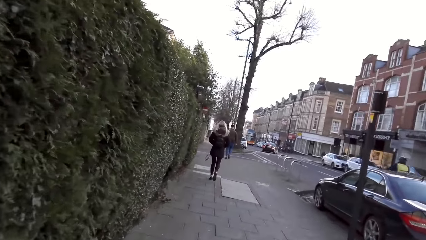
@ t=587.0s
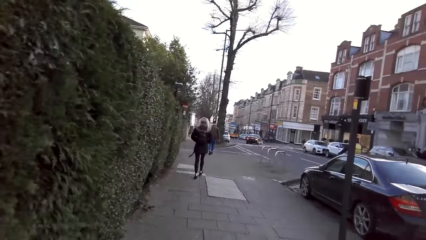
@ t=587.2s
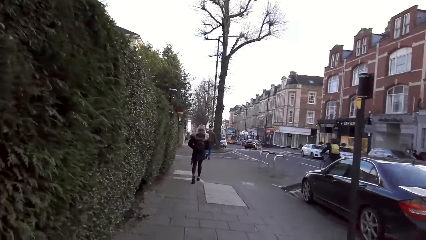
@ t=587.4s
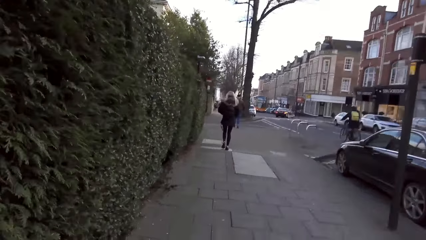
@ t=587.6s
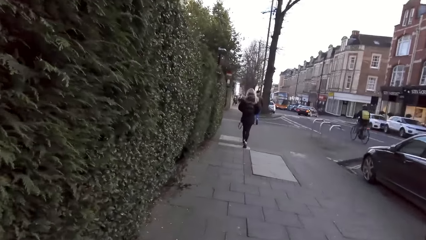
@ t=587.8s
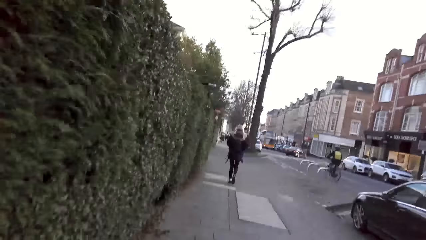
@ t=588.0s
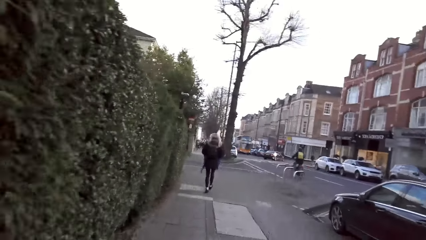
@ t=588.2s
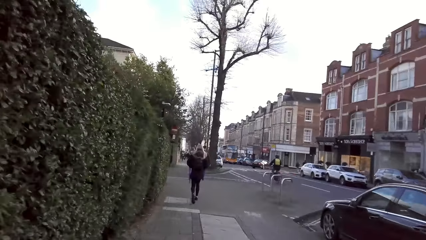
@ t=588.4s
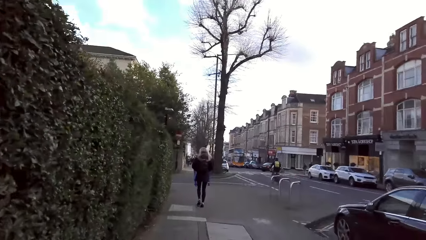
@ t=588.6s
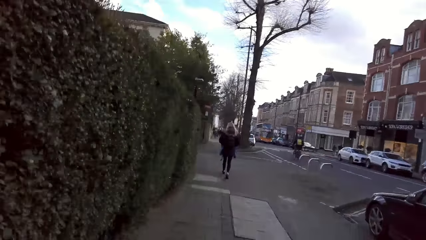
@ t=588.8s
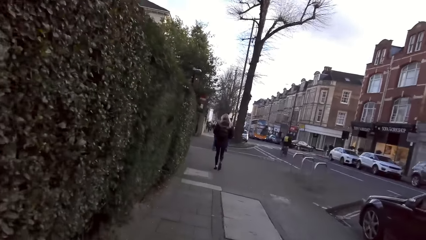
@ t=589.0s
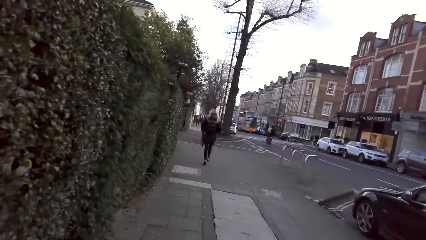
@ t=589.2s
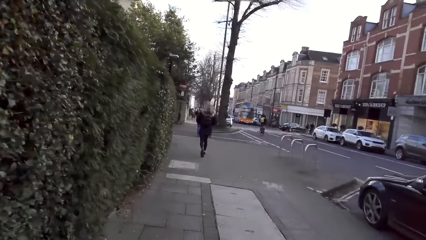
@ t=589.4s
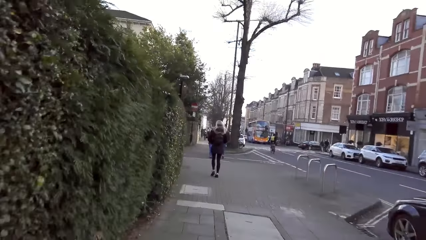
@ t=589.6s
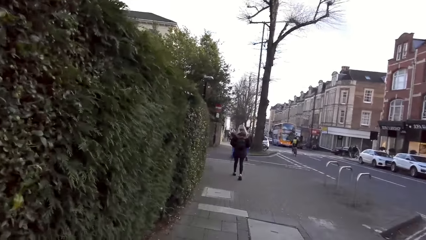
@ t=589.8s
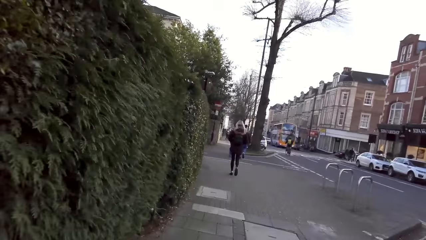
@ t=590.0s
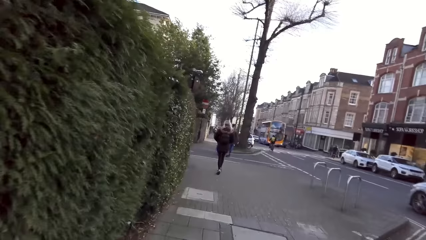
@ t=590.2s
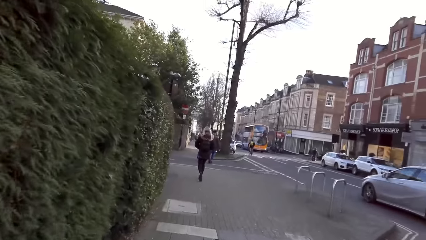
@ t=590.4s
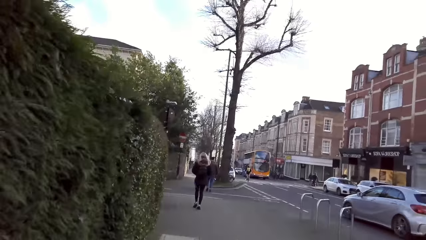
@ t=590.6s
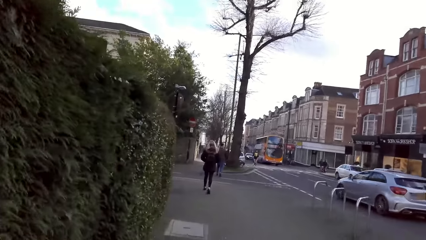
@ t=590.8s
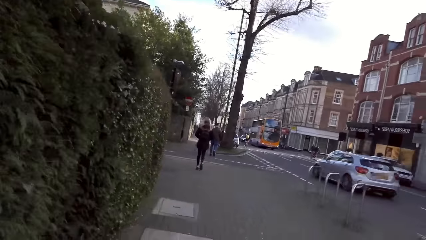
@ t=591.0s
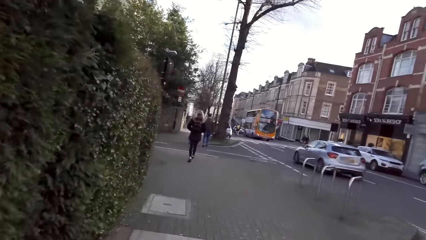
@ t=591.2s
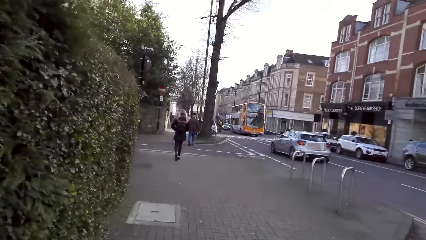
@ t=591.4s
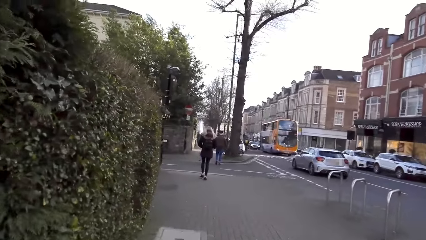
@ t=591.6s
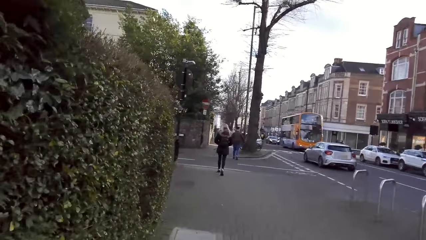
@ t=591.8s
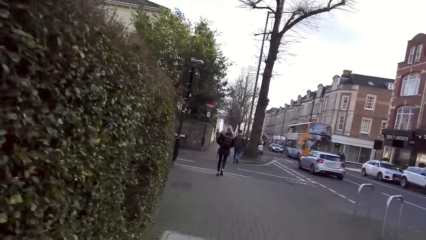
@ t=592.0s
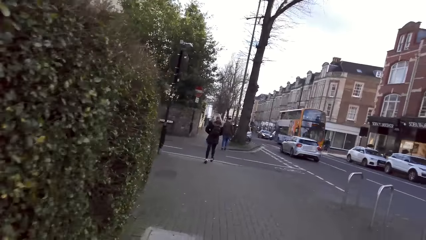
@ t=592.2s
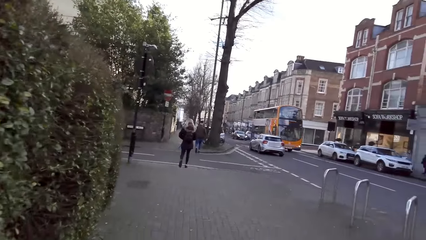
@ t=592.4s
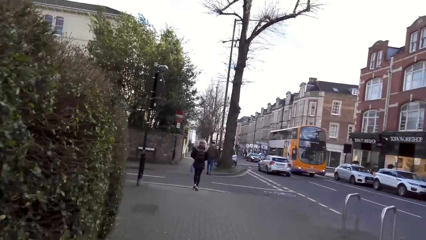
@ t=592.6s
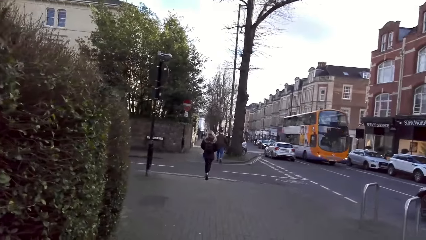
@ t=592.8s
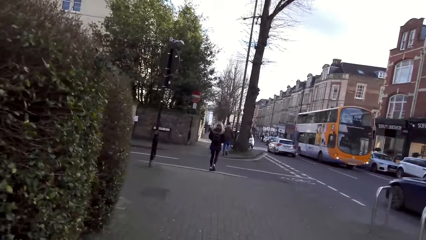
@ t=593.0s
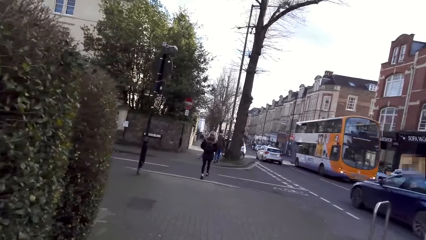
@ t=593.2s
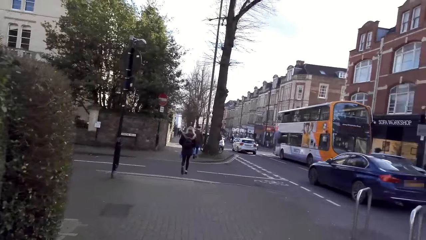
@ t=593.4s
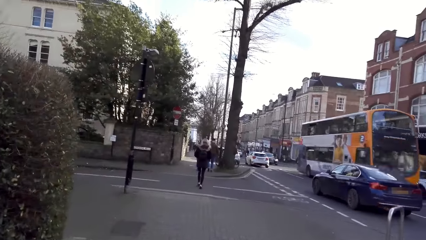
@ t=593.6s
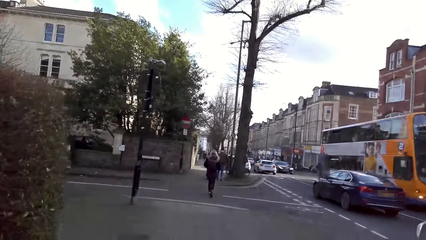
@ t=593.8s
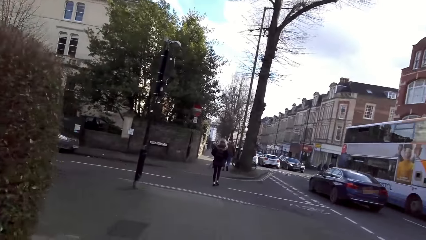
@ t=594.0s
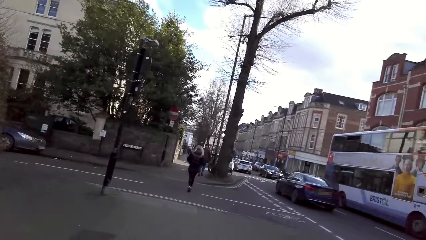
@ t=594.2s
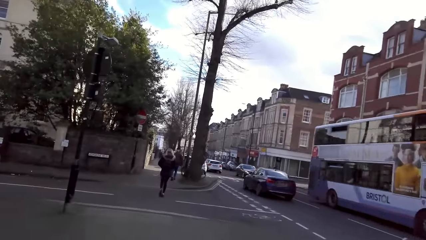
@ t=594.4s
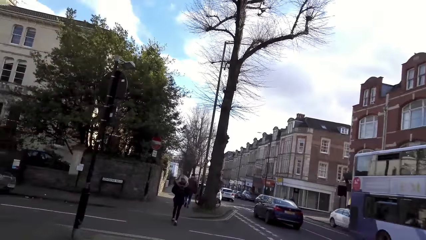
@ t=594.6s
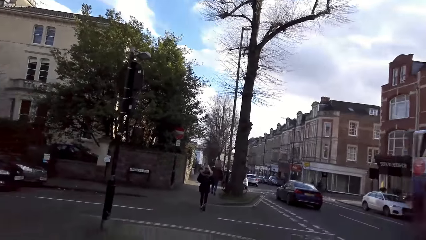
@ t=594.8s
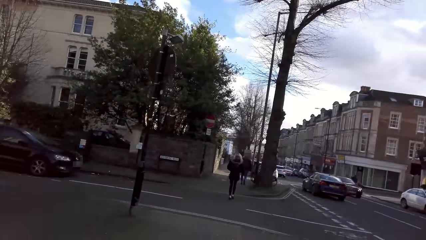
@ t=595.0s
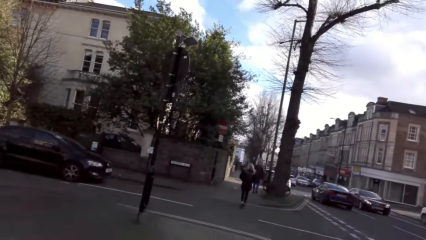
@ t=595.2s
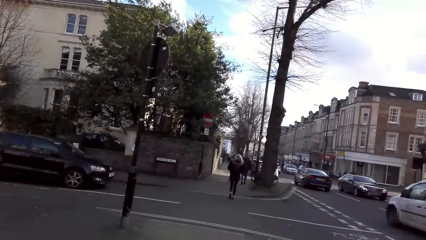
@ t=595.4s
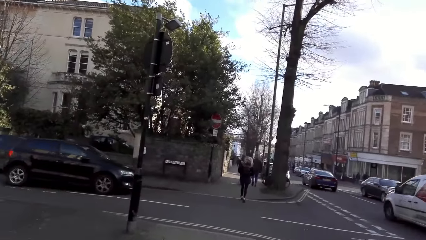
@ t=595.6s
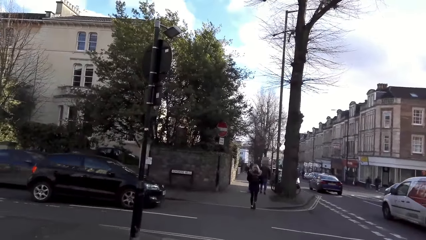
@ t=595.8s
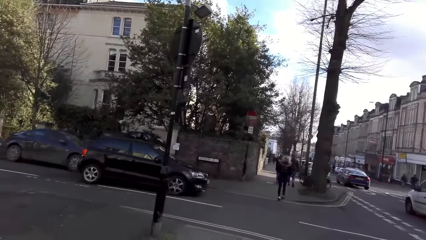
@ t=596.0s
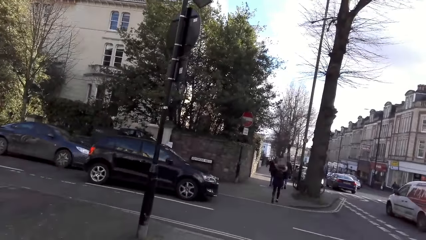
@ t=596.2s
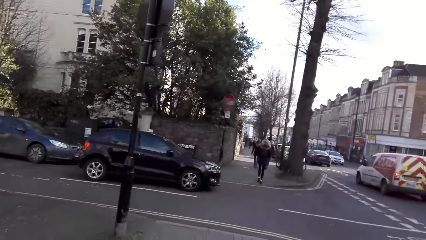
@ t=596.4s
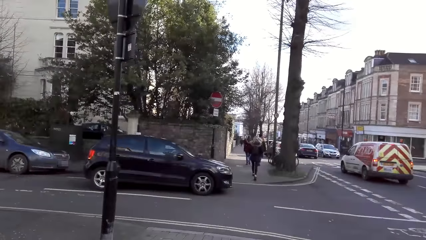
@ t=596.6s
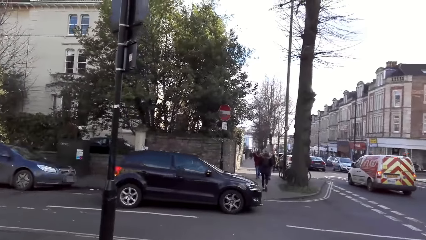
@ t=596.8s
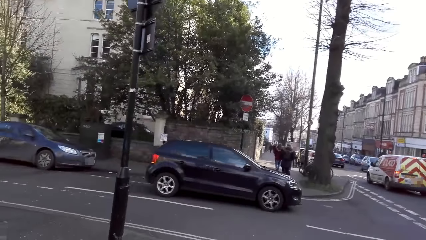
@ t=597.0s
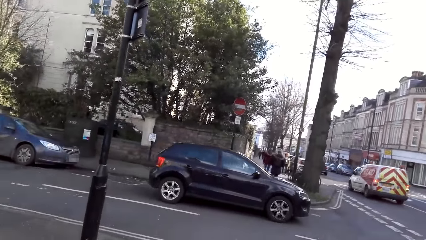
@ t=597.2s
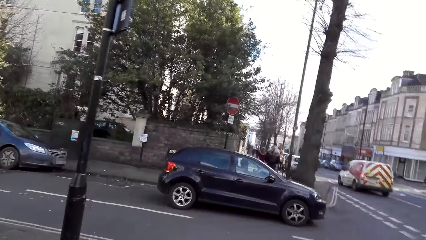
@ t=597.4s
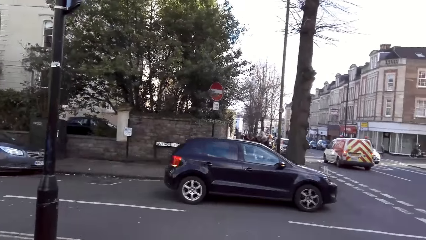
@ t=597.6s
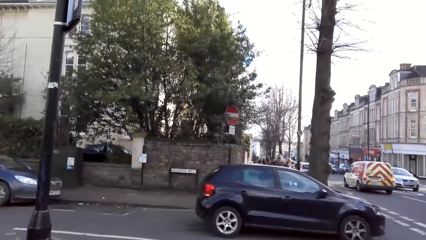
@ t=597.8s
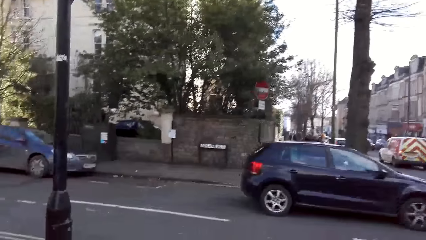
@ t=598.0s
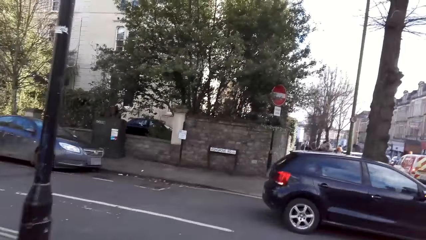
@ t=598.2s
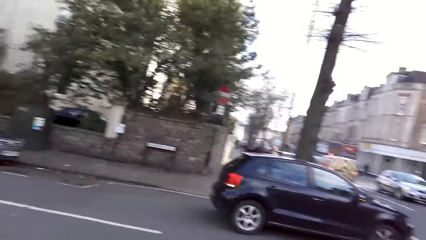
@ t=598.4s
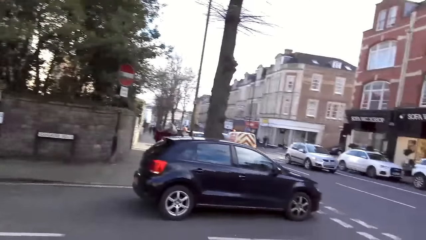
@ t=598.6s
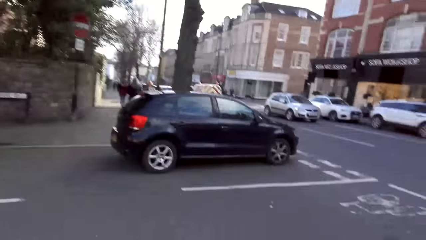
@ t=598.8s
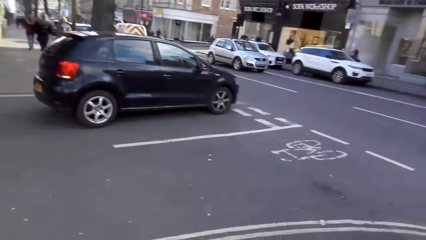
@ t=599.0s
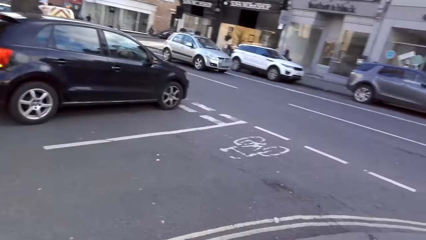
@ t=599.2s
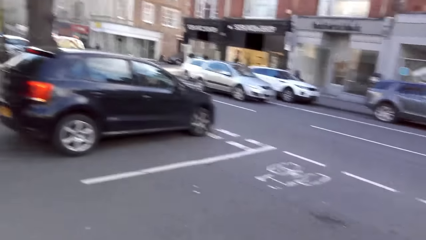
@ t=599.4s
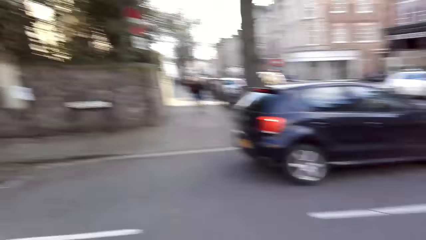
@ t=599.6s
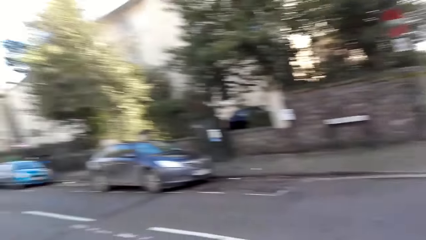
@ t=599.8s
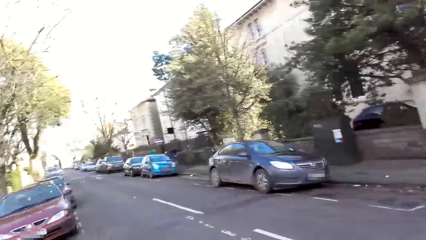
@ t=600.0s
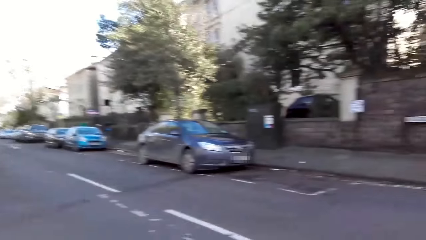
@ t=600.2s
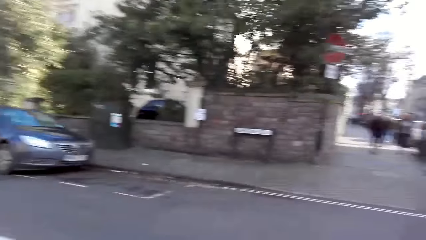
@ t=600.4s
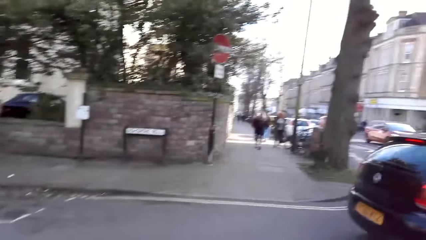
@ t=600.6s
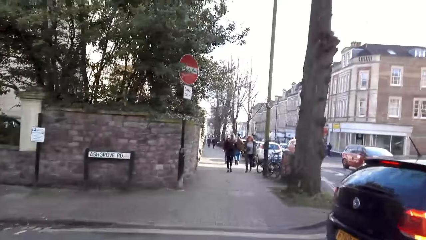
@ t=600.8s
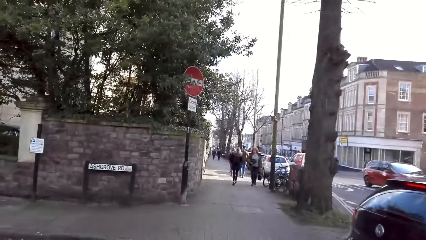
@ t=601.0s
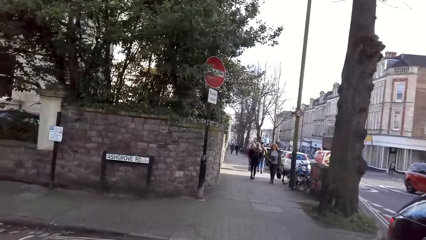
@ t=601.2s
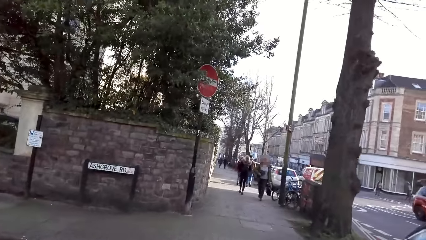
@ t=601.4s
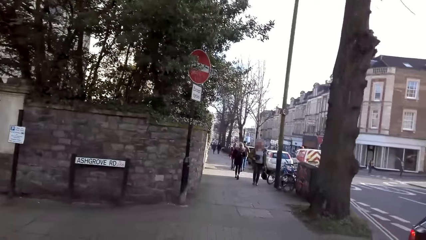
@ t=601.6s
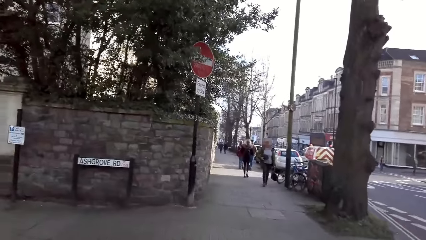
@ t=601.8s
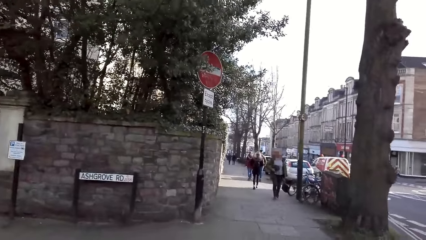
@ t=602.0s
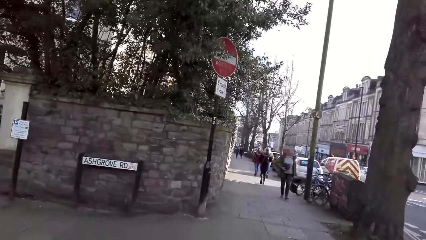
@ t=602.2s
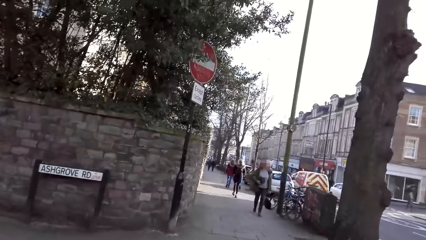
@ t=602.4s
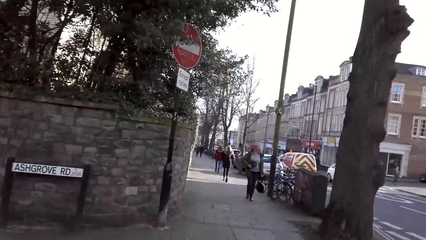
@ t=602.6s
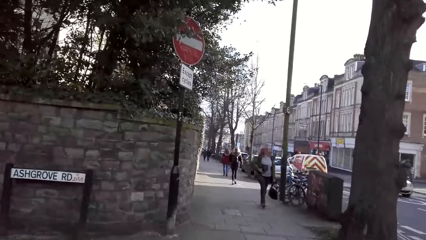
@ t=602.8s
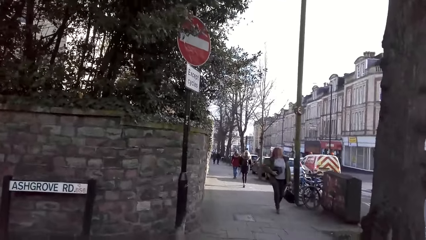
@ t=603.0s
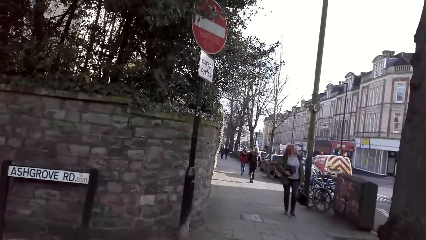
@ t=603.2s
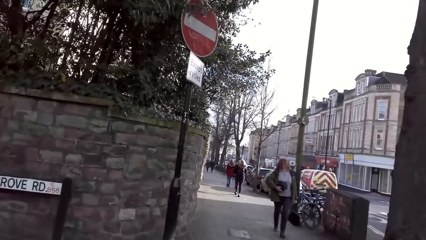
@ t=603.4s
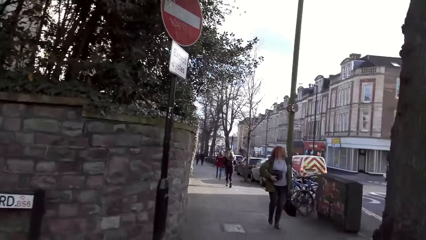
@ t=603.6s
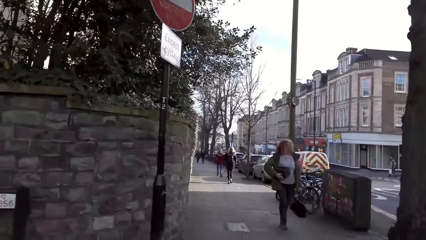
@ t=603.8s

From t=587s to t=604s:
The camera wearer looks around.
